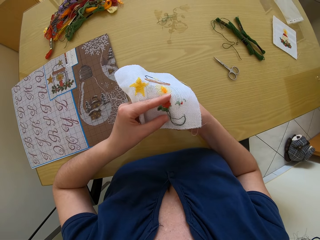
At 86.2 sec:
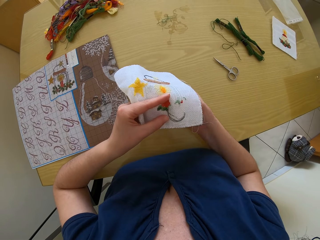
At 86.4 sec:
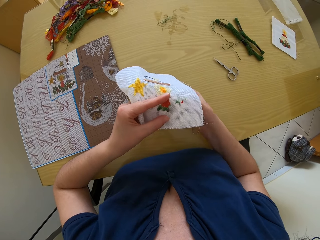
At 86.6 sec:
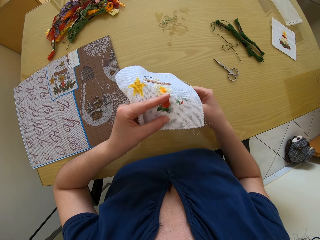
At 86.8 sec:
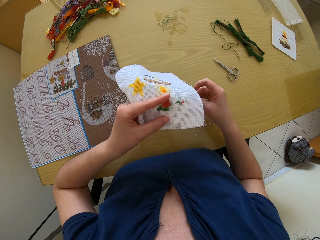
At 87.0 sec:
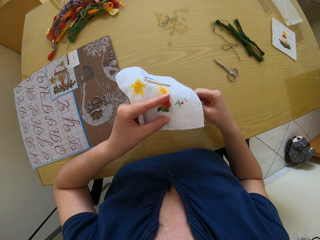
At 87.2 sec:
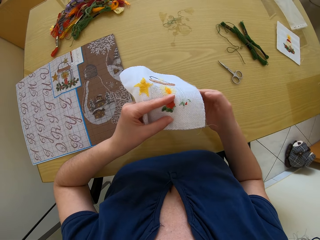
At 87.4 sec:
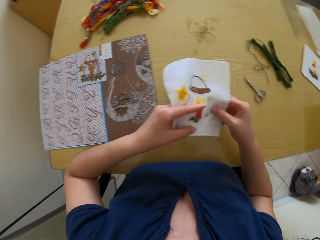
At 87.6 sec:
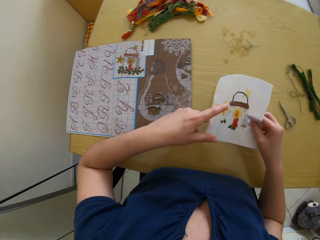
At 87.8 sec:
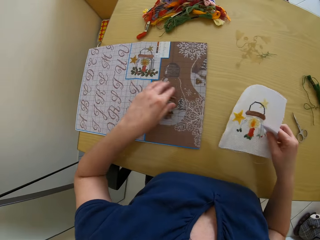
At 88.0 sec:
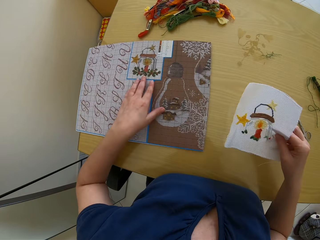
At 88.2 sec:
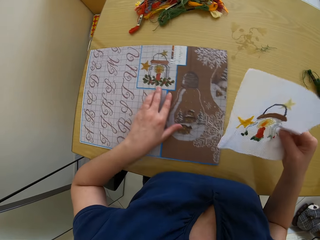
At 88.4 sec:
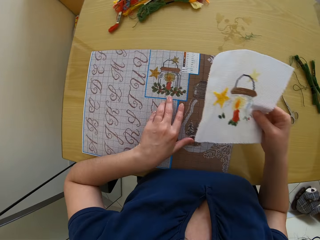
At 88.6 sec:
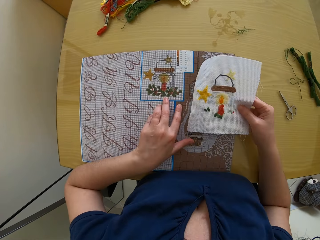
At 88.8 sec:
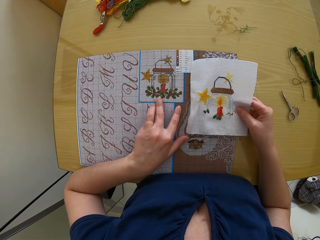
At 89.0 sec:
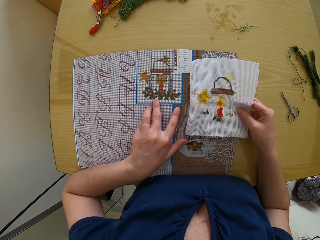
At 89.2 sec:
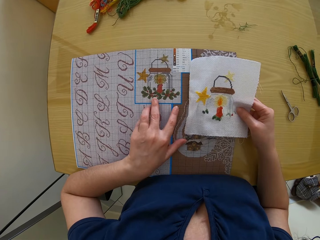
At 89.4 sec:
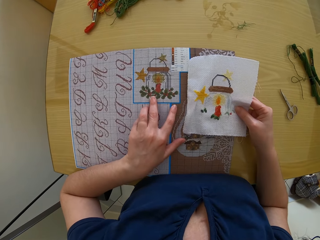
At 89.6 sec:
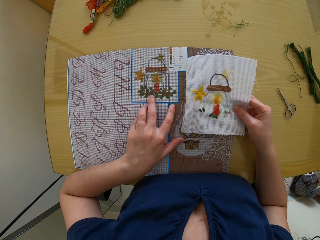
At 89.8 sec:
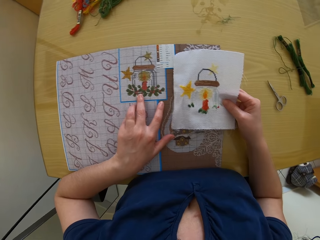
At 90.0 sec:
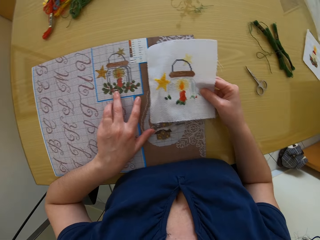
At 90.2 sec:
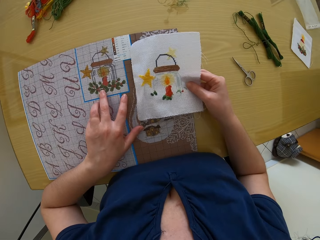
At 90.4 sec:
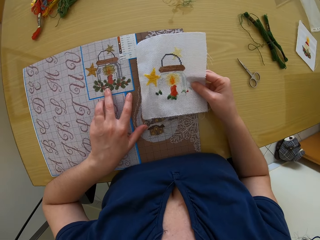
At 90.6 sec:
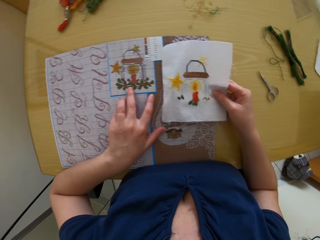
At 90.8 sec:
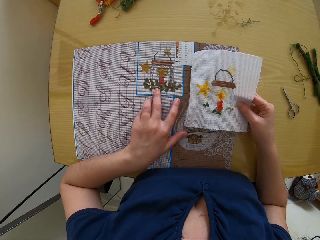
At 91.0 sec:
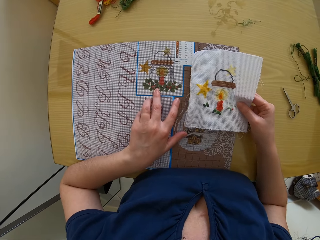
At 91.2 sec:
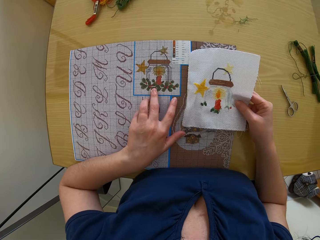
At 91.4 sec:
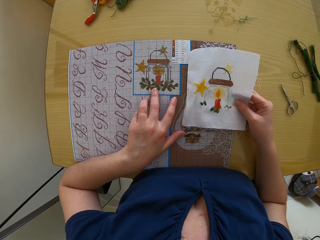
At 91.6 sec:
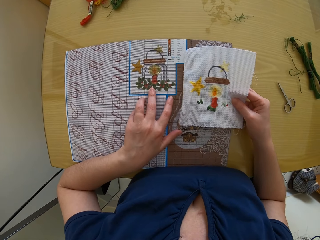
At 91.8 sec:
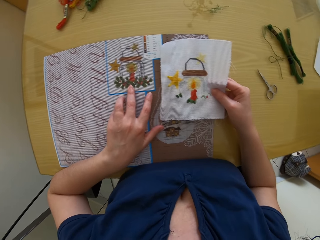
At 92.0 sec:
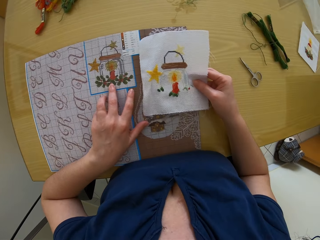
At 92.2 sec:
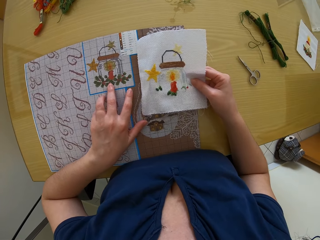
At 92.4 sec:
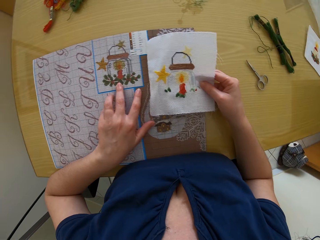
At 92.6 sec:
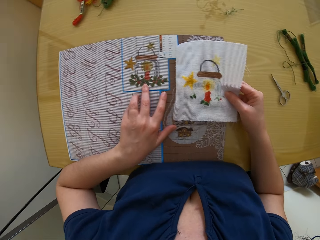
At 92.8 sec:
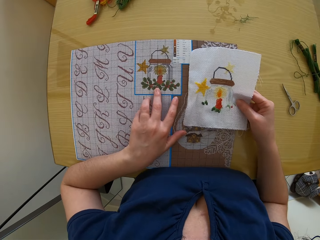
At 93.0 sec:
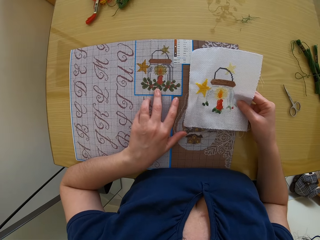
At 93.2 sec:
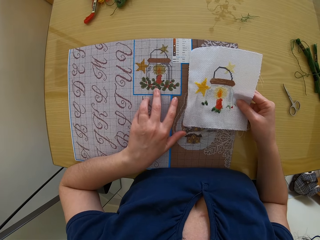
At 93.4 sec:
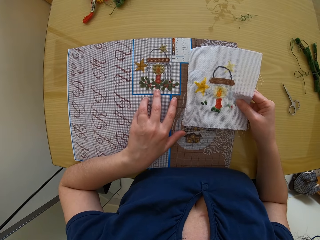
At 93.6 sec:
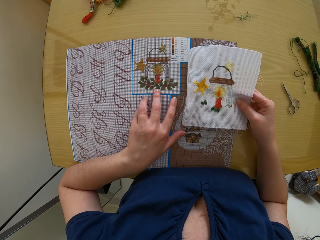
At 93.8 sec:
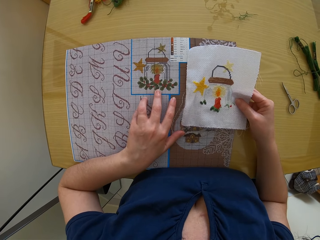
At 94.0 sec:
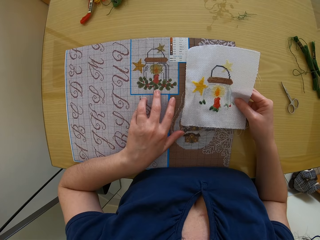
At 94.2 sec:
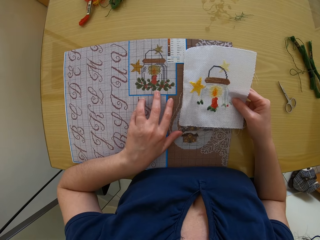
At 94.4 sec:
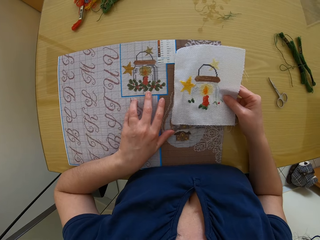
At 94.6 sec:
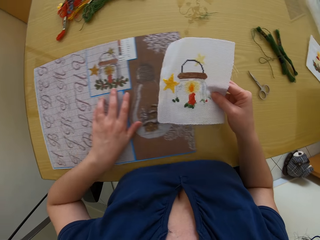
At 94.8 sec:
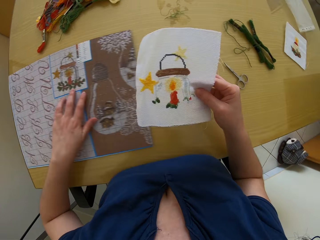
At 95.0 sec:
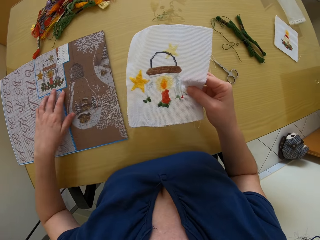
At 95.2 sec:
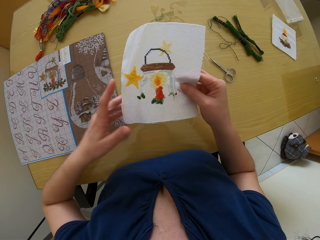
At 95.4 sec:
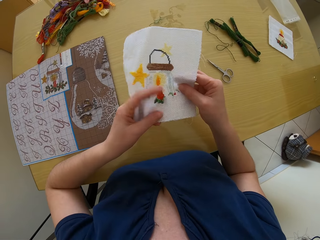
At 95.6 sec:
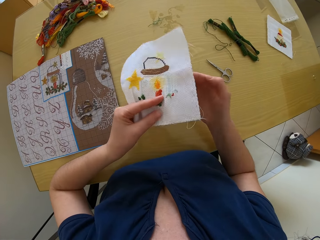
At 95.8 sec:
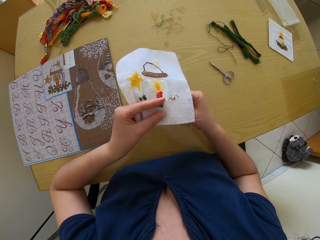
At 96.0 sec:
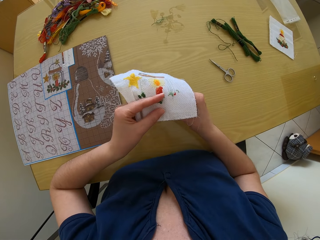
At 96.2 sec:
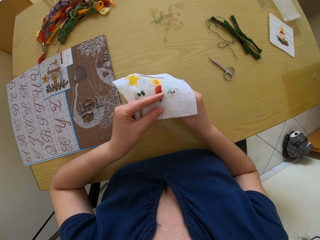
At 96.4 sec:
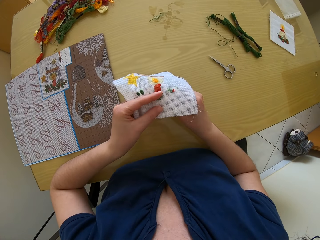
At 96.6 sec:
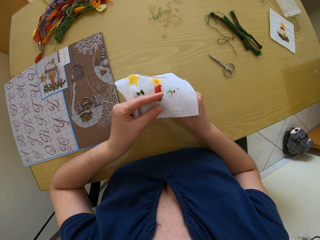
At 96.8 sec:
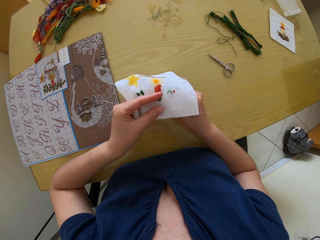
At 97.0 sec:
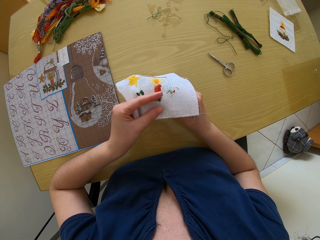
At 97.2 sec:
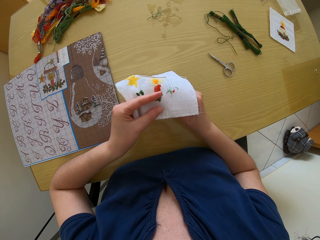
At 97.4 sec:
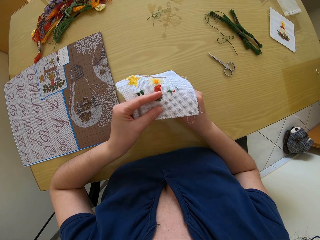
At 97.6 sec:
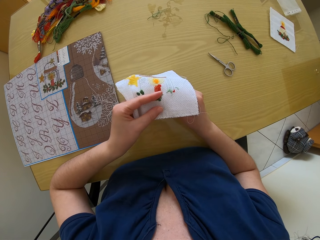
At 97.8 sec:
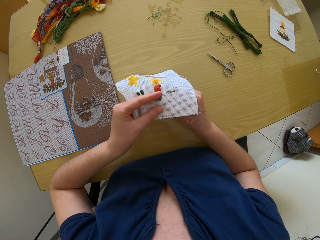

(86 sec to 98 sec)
The camera wearer moves a pattern chart on a table. They put down a fabric. They study the pattern chart. They move the pattern chart on the table. They hold the fabric with the other hand.

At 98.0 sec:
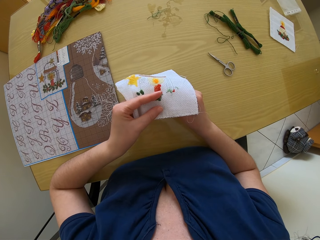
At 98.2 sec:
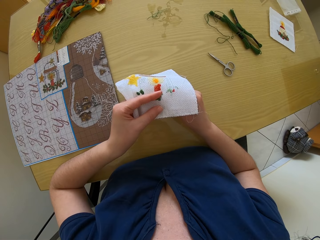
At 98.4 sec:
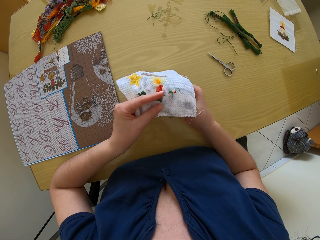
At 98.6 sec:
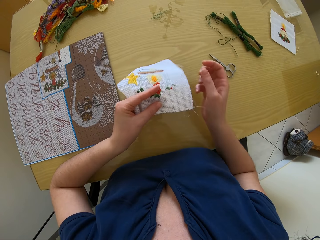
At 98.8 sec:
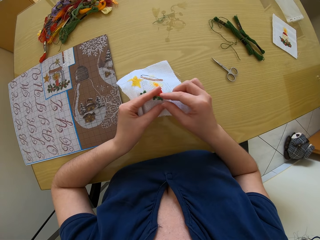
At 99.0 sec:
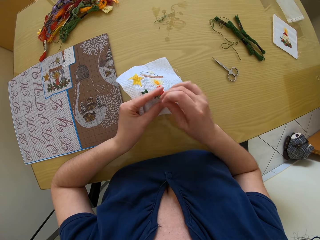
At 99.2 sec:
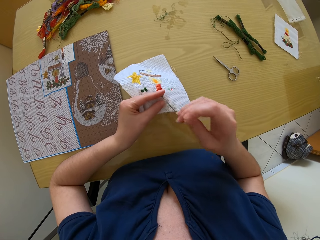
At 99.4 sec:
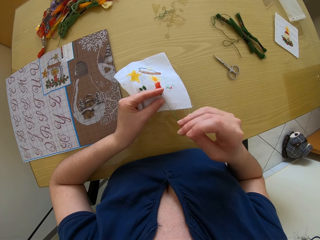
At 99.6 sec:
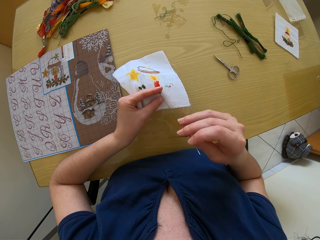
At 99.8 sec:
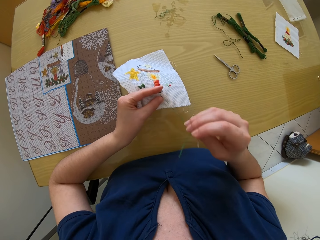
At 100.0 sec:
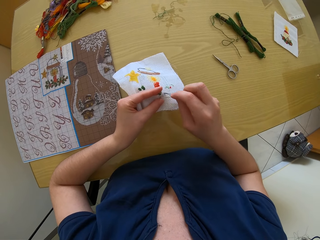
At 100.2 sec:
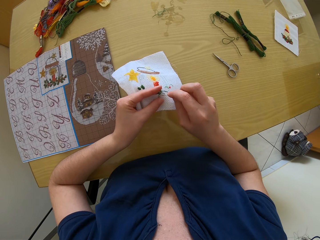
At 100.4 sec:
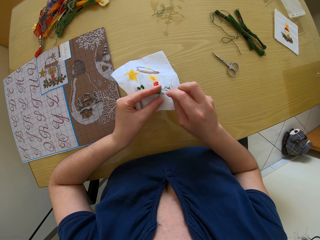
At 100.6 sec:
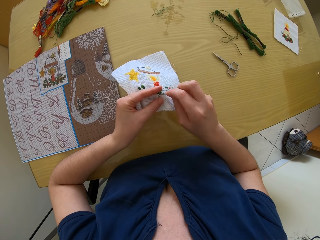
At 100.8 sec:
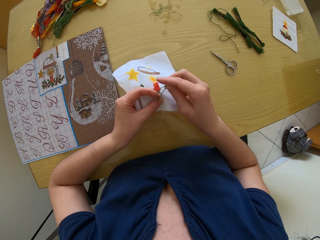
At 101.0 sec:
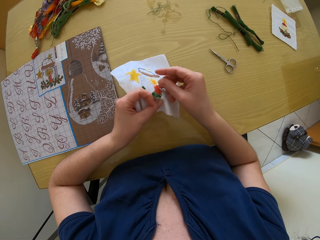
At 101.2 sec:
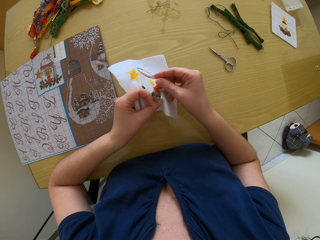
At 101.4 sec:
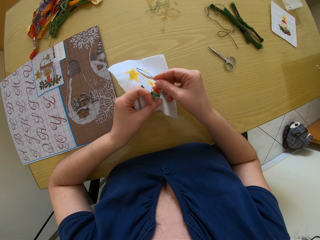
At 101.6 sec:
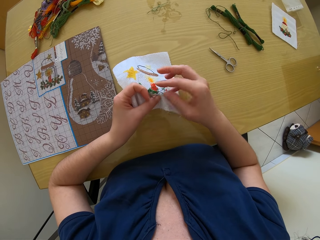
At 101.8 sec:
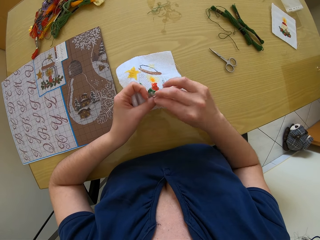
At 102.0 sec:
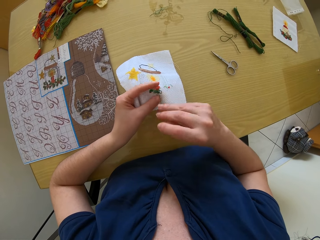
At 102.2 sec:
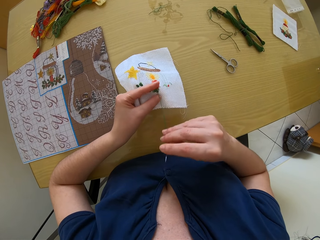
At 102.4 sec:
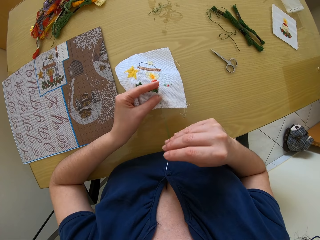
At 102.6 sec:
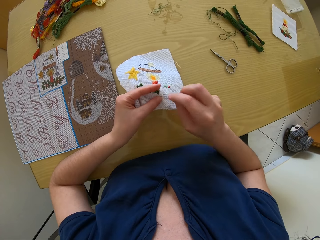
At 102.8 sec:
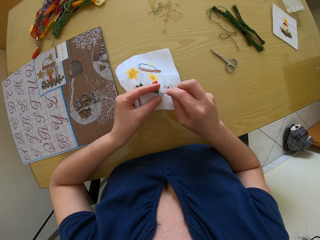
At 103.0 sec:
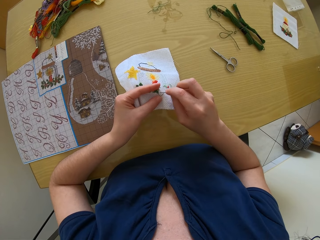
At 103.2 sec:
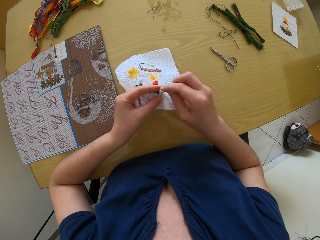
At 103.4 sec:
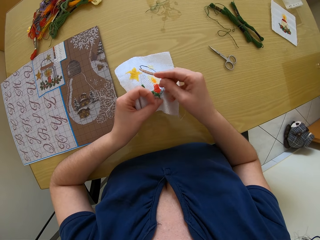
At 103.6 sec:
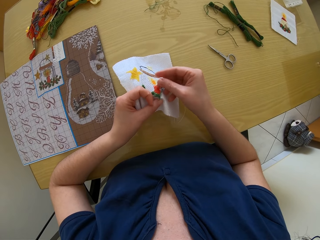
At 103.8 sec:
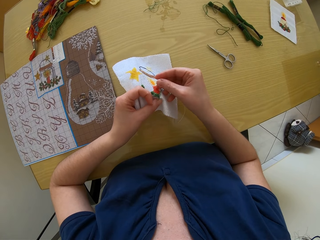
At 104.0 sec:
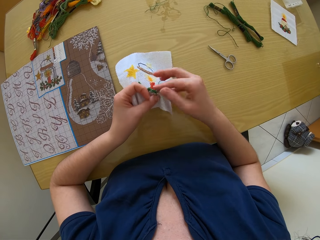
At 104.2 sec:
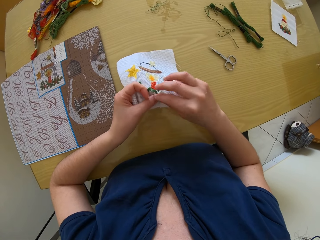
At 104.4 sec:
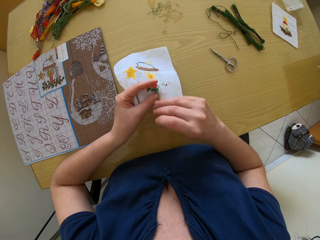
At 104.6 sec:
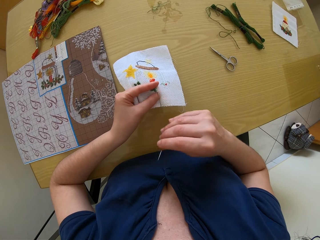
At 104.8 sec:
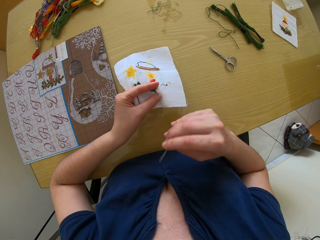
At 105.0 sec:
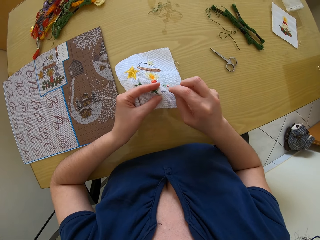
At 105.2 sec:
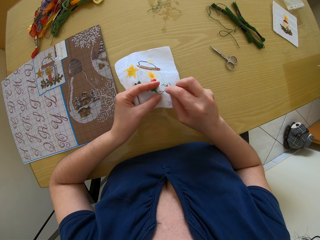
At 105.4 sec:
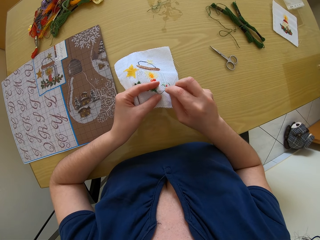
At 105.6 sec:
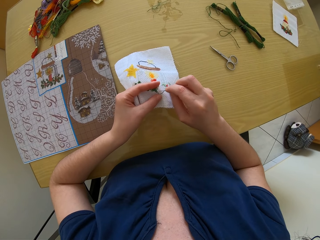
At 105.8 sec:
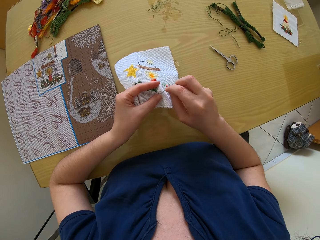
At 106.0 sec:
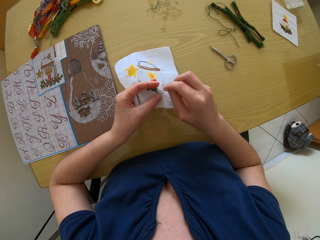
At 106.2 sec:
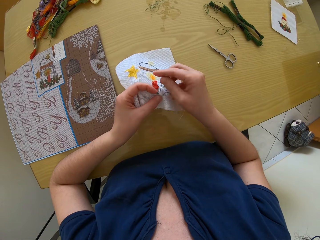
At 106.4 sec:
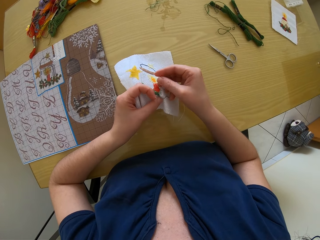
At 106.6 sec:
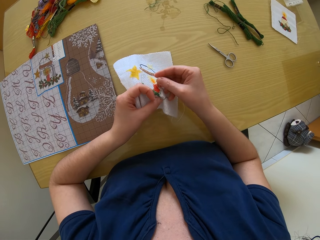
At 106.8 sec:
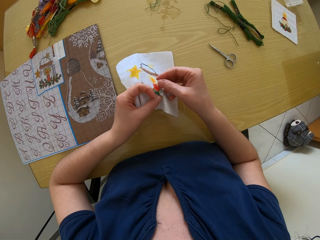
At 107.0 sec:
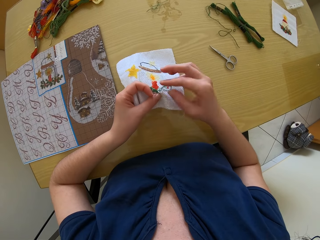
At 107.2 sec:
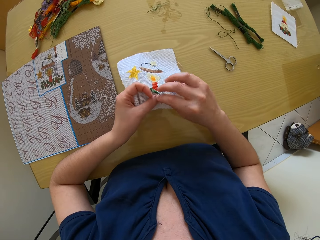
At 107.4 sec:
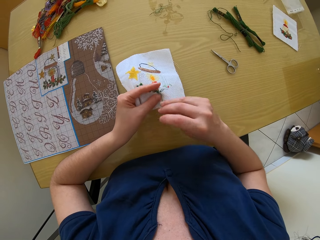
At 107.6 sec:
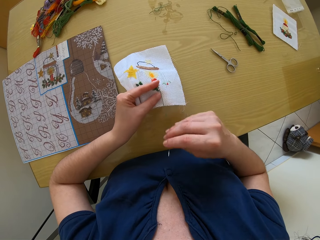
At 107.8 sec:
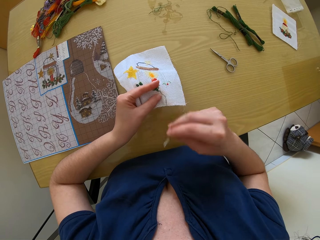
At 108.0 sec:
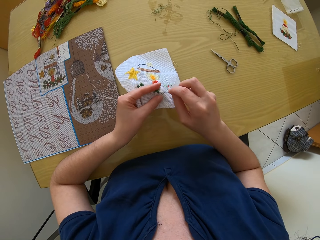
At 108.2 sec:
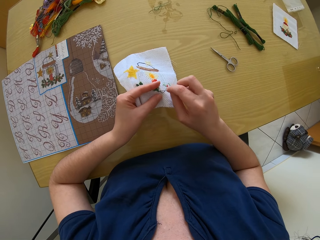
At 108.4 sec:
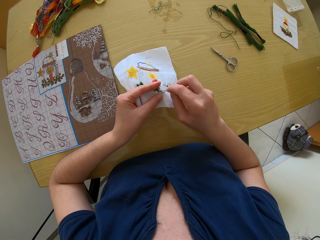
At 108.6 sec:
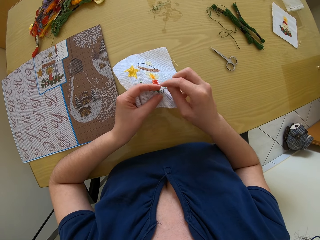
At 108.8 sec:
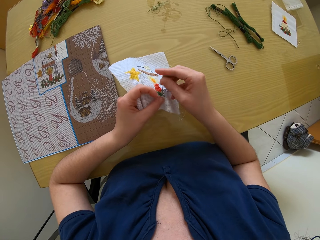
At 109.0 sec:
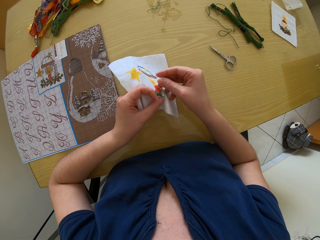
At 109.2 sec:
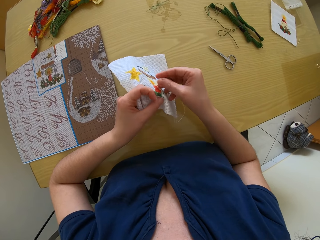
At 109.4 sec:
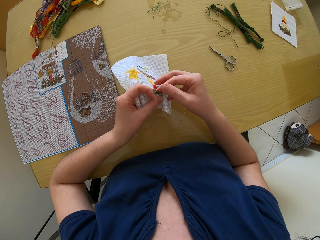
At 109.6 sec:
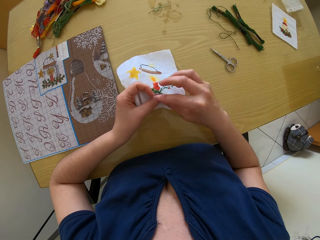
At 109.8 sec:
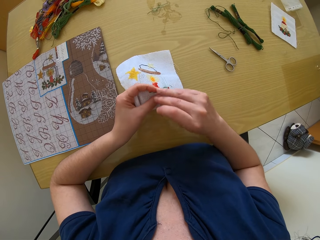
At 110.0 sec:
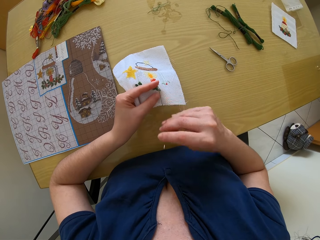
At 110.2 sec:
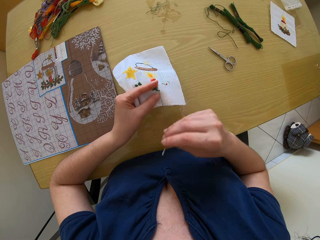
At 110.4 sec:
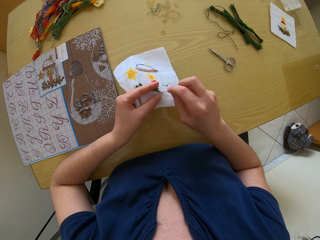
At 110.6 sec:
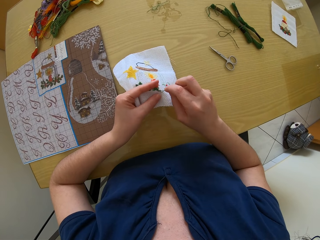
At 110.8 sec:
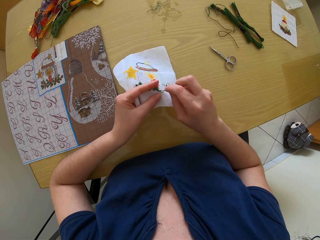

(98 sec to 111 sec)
The camera wearer sews a fabric with a needle.
